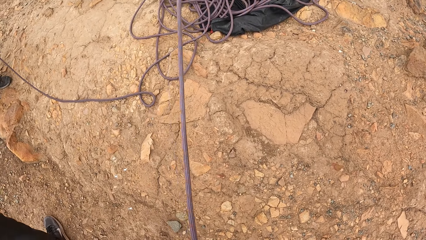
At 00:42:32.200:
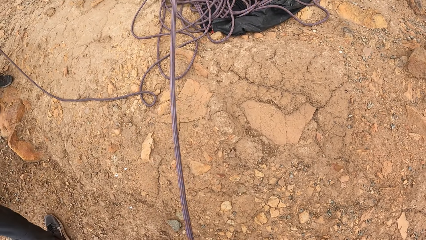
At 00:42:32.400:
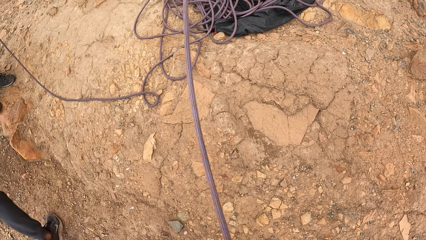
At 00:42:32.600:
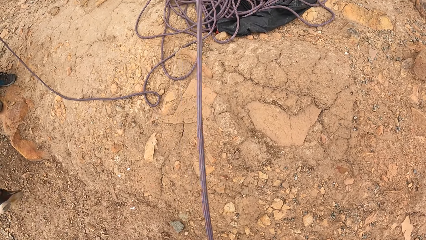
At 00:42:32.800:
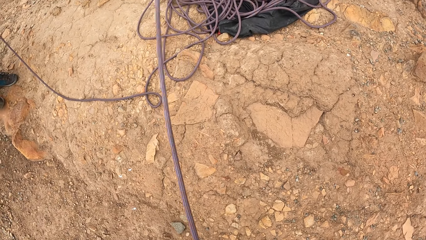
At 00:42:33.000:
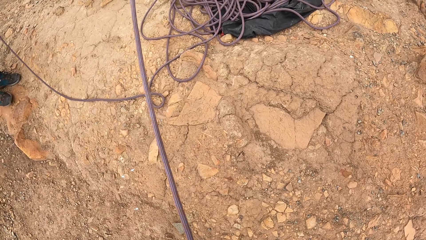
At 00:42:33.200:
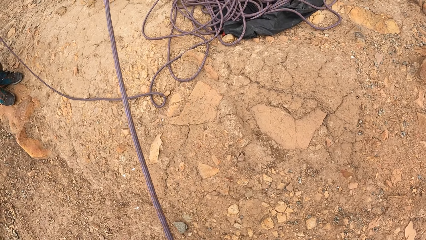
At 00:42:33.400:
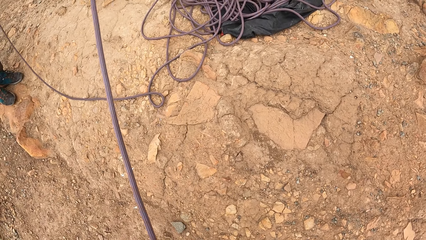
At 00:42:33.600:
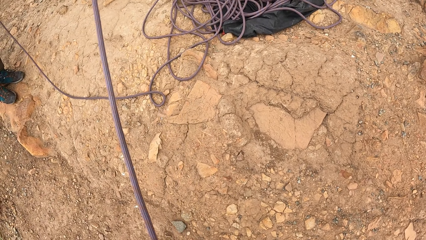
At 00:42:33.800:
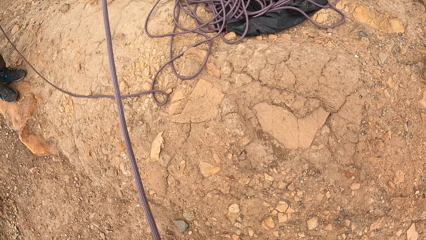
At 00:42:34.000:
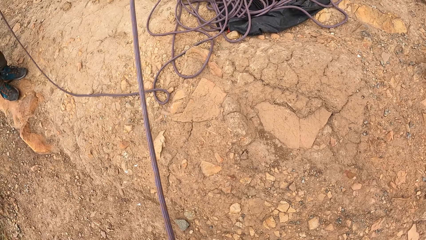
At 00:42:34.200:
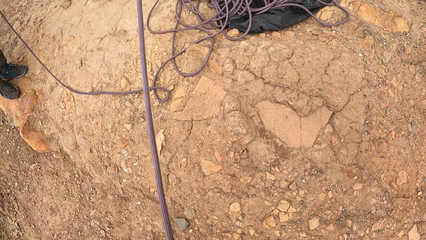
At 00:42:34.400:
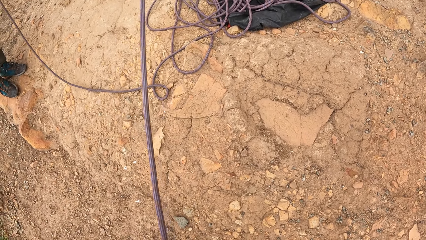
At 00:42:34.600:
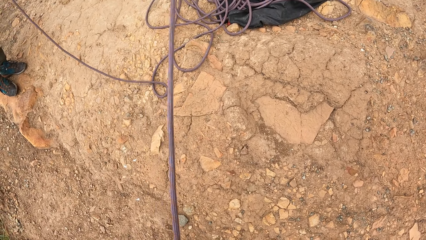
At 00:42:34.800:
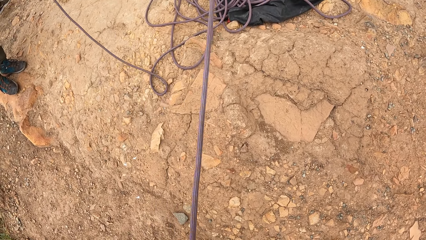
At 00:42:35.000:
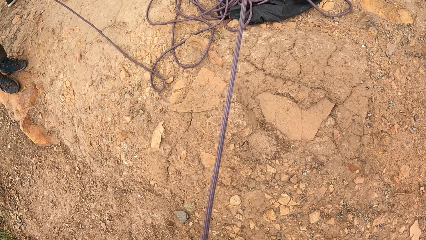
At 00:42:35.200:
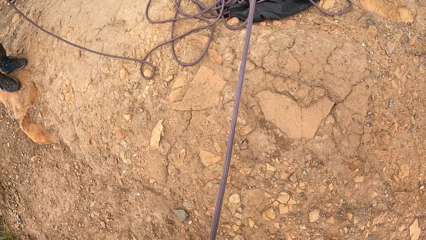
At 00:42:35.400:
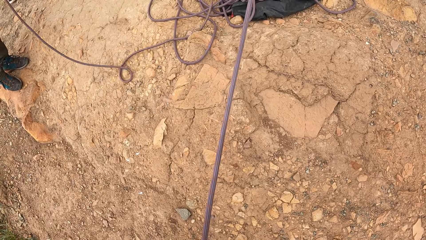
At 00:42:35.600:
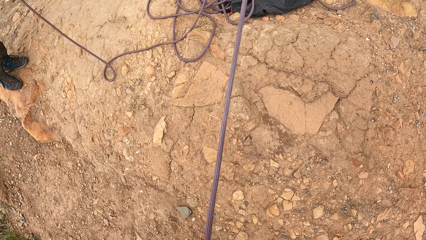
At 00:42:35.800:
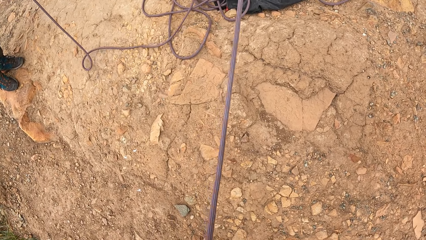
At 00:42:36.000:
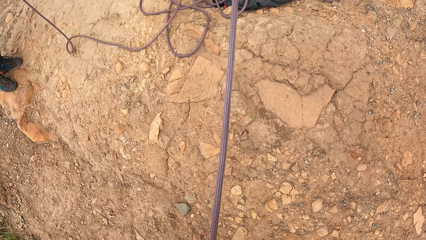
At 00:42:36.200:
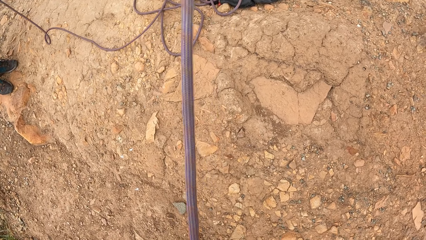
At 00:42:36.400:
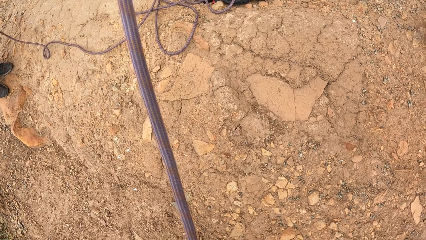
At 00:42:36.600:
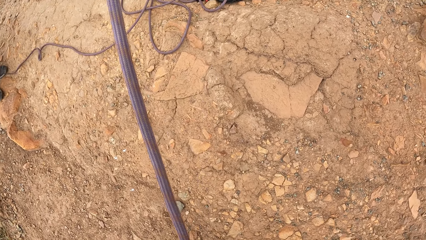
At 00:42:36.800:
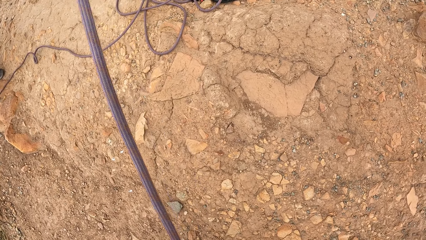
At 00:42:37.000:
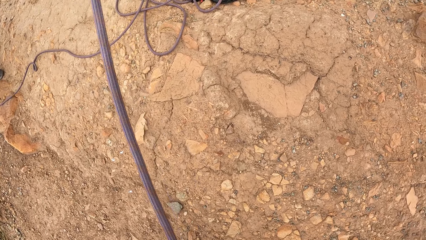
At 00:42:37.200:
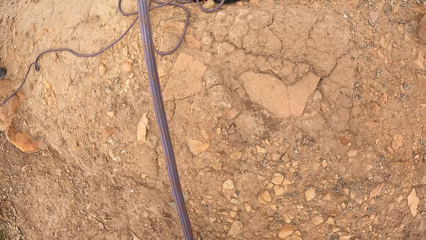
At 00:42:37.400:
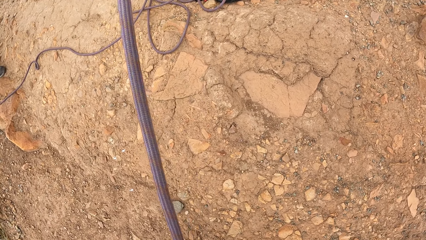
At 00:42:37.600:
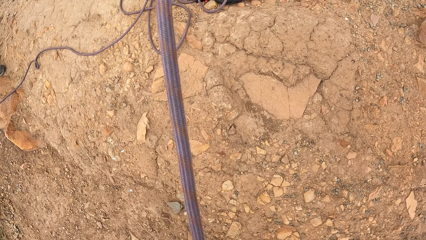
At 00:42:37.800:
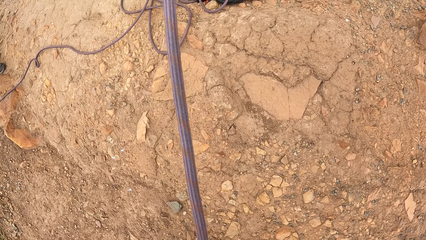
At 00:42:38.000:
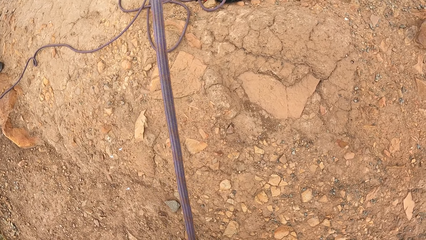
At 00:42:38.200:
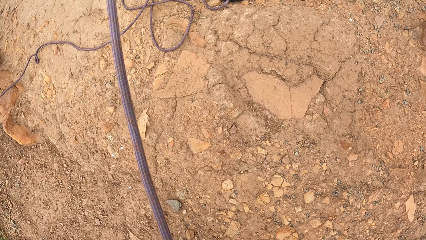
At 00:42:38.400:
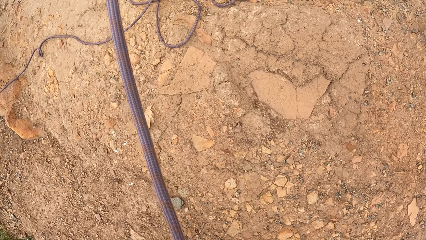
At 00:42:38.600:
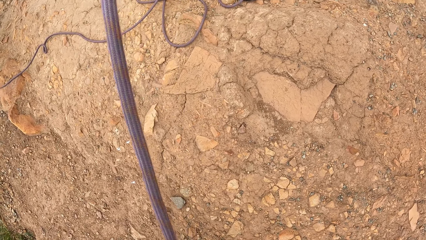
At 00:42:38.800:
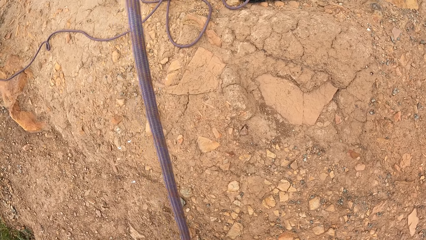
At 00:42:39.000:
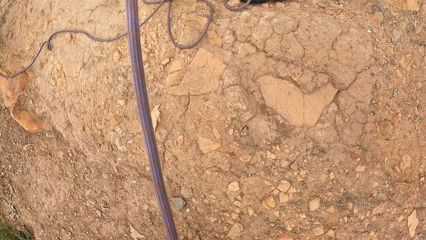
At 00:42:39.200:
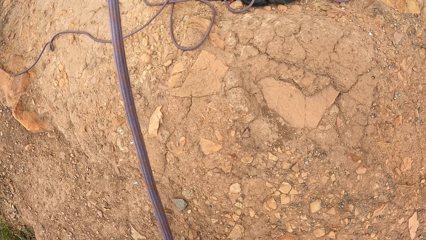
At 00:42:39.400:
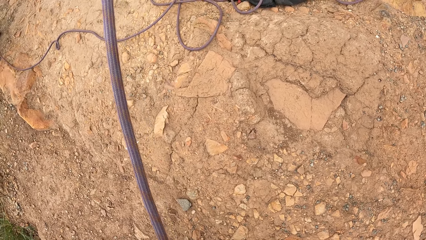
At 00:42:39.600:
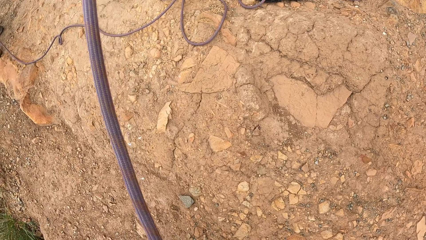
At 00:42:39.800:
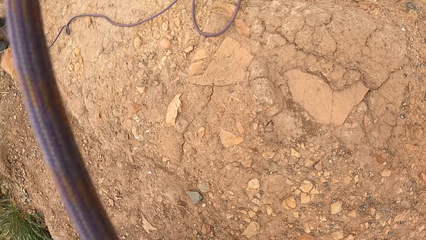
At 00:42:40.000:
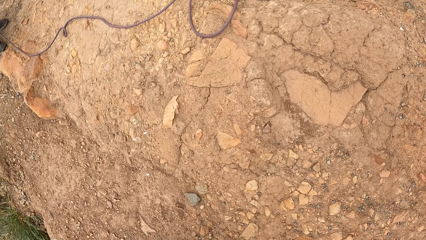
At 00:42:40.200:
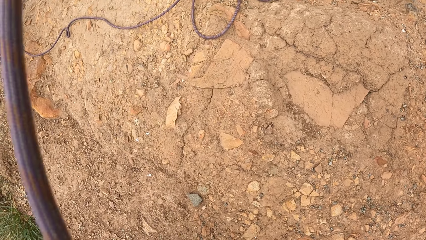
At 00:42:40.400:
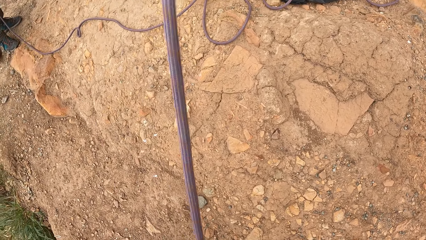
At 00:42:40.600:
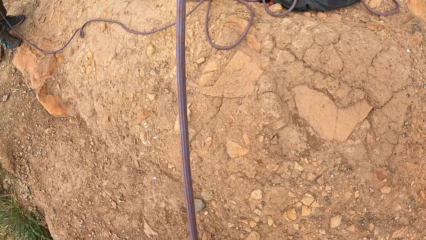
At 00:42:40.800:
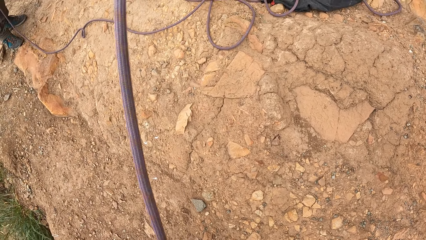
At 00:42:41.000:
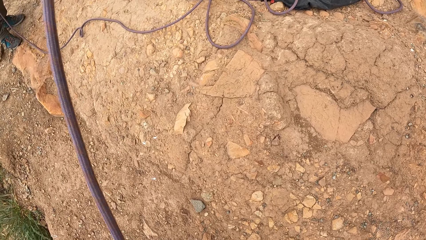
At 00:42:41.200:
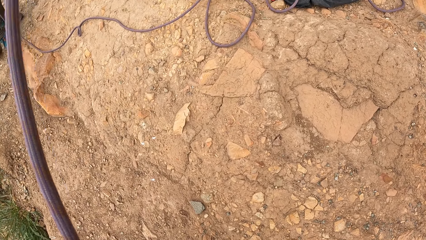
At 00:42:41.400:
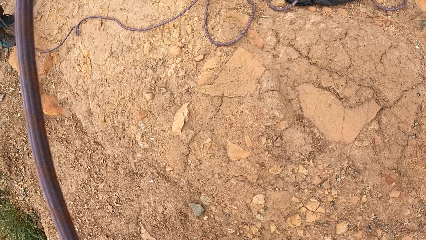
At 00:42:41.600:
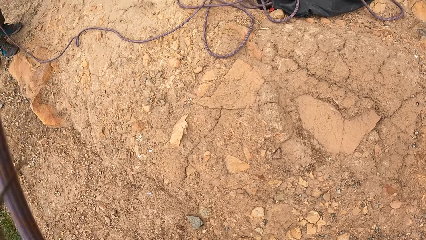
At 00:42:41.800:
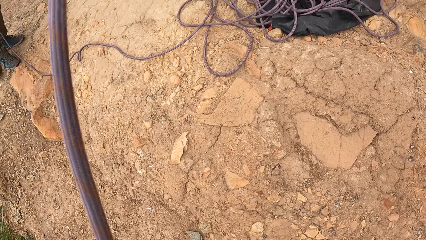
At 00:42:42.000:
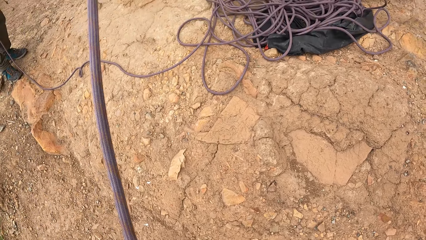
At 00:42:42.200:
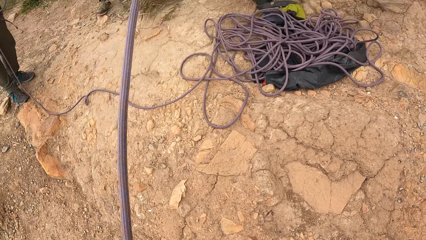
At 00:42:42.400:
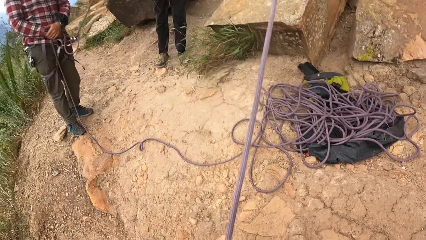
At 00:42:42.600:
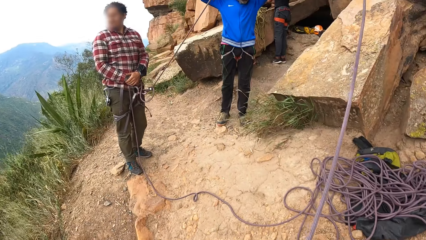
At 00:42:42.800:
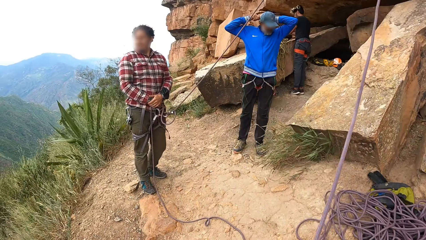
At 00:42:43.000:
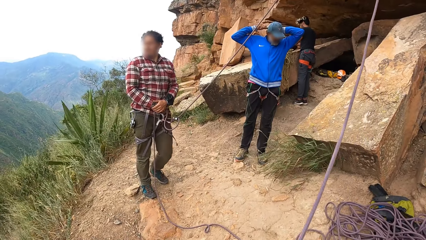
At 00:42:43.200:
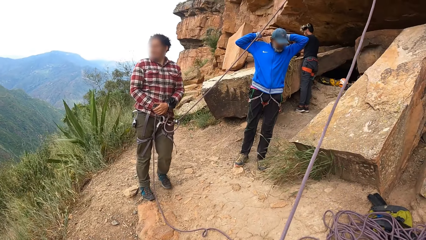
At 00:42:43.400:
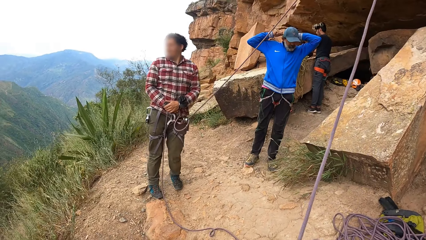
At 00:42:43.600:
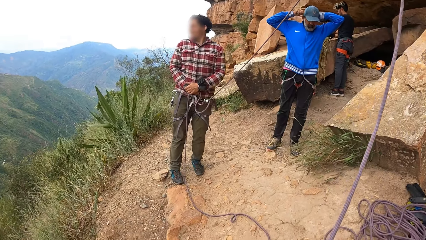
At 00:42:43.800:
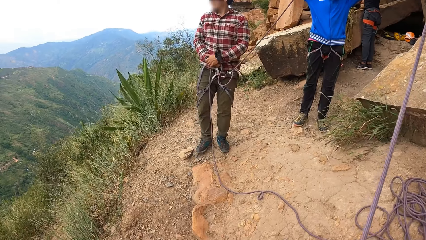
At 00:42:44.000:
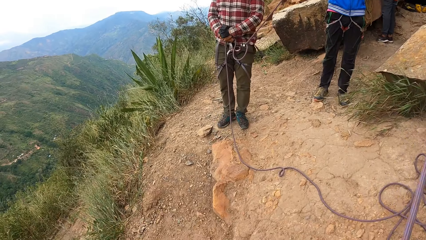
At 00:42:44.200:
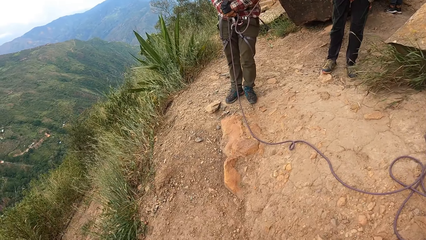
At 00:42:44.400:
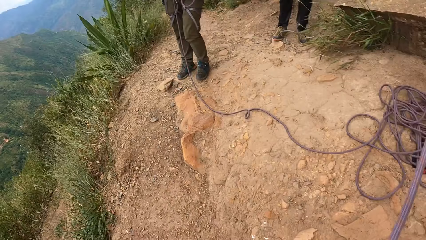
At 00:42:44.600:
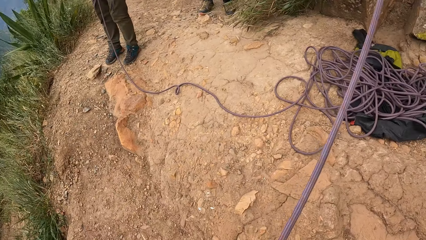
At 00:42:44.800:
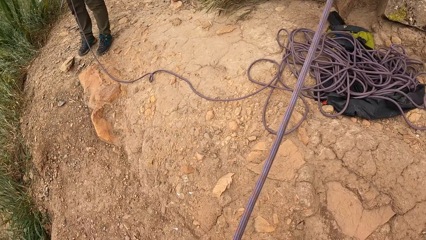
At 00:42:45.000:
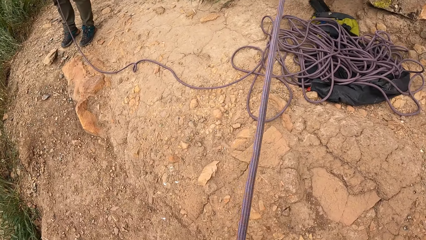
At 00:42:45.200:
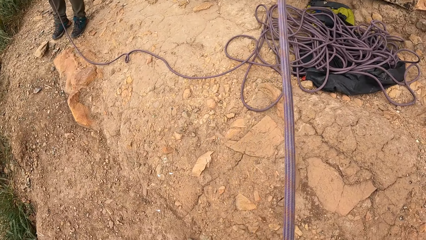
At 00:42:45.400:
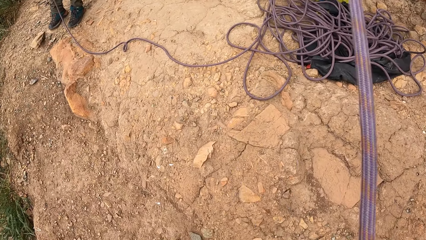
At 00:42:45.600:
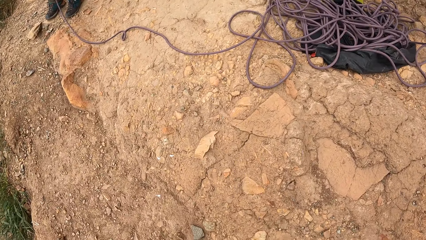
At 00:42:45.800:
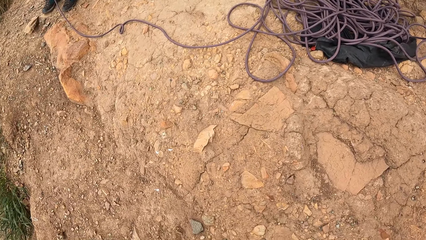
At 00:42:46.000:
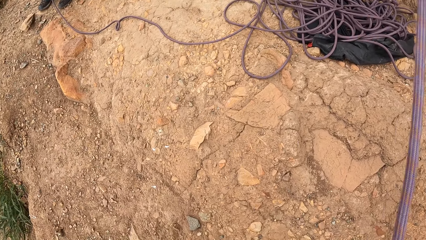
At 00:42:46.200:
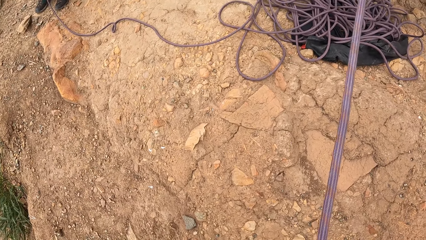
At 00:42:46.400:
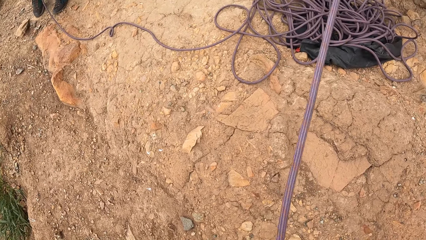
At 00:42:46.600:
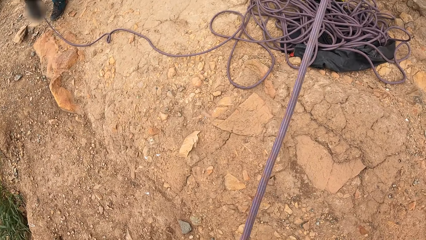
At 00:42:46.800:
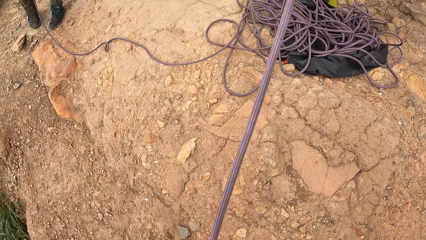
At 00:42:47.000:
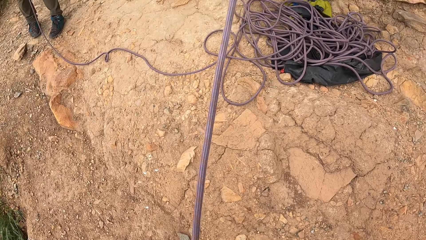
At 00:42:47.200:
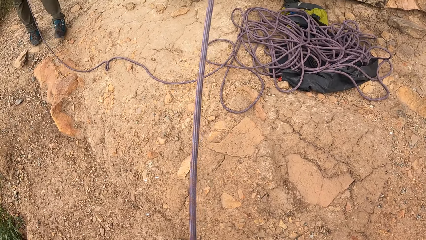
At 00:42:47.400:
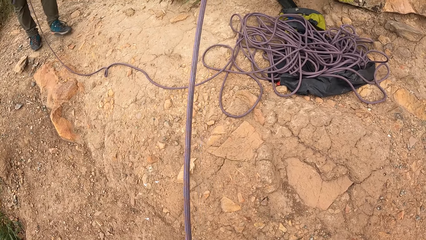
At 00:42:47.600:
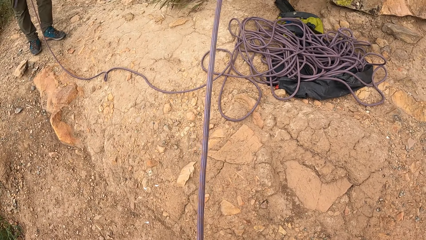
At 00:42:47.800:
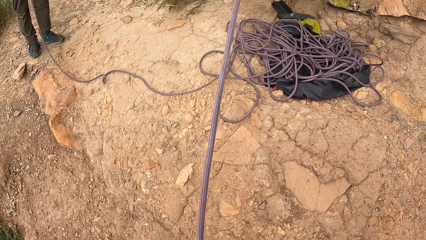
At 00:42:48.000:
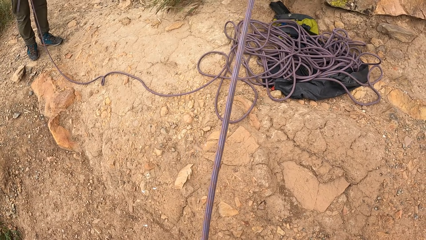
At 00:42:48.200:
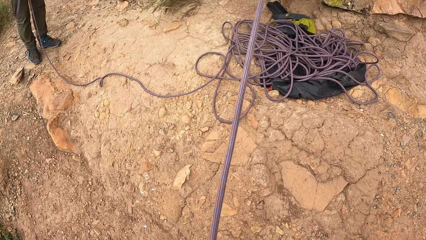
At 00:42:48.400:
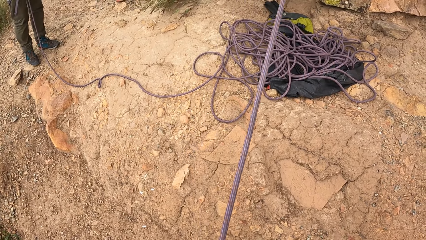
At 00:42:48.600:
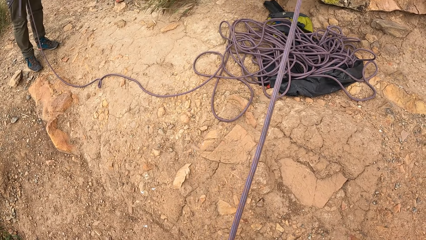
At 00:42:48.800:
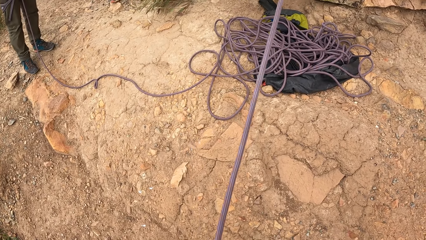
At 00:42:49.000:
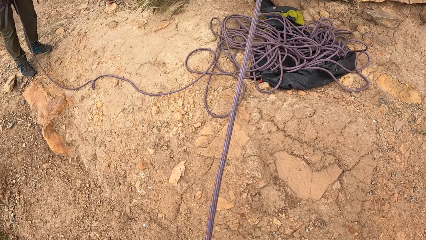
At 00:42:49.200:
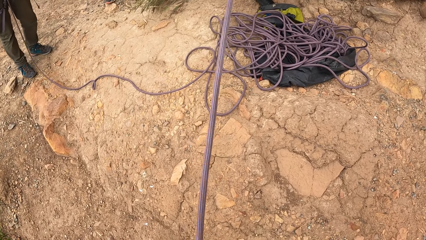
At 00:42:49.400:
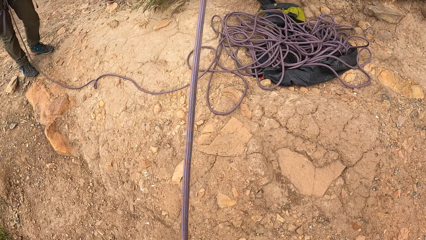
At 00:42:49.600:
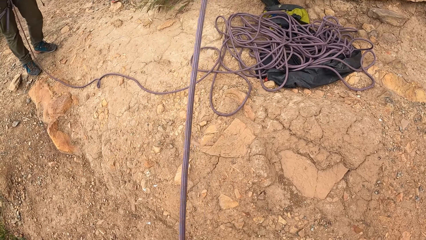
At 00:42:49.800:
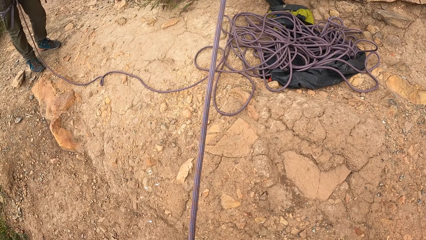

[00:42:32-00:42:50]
The camera wearer looks around. They look at a man. They look around.
